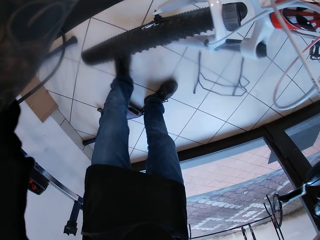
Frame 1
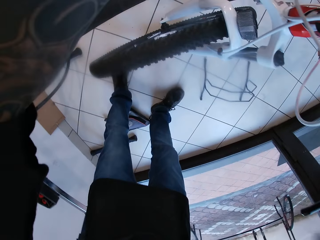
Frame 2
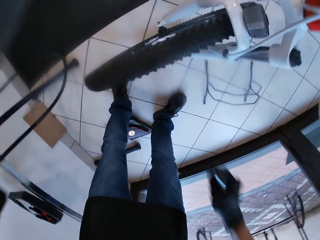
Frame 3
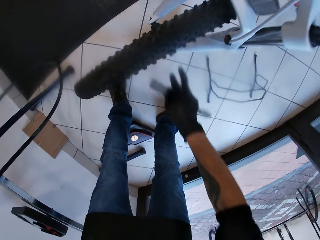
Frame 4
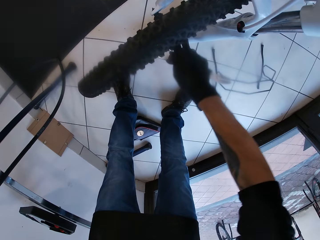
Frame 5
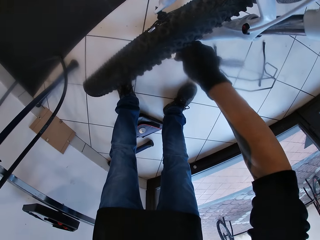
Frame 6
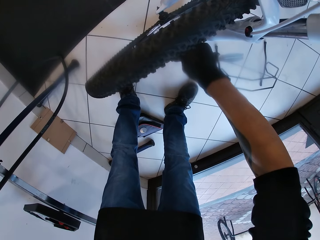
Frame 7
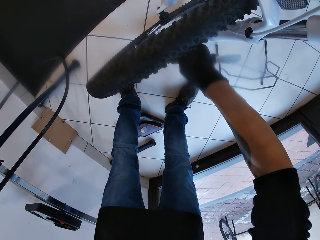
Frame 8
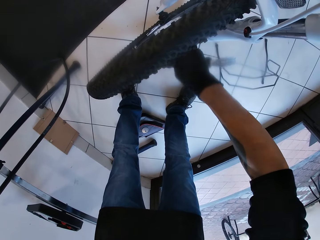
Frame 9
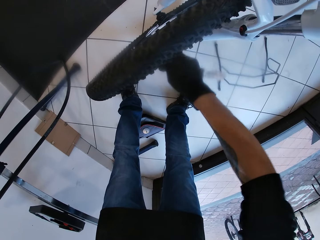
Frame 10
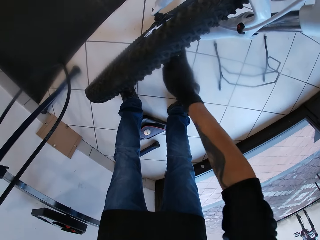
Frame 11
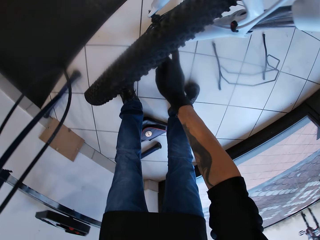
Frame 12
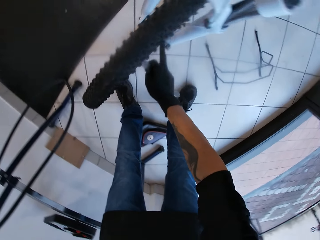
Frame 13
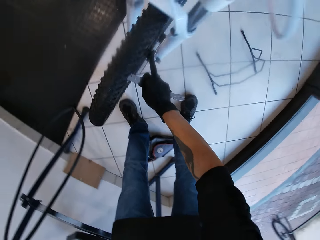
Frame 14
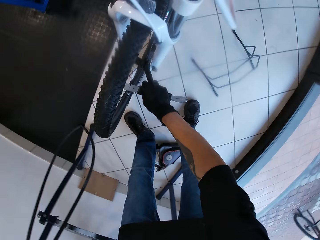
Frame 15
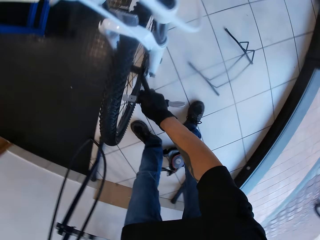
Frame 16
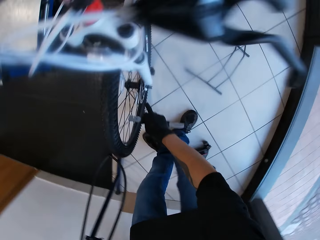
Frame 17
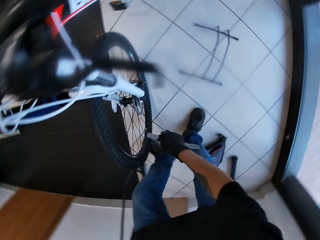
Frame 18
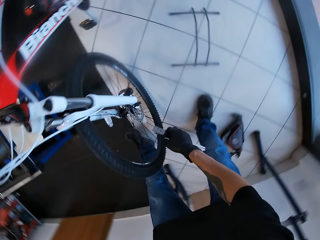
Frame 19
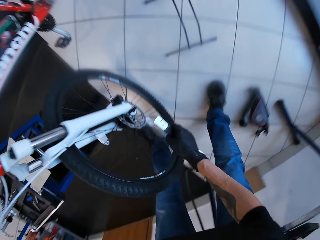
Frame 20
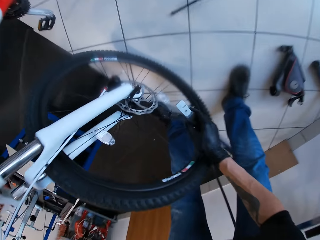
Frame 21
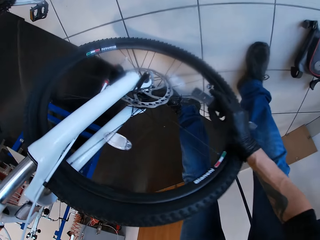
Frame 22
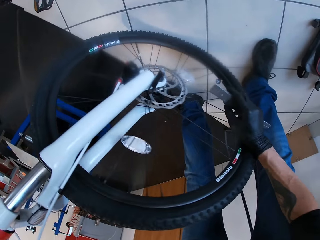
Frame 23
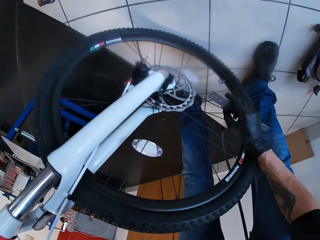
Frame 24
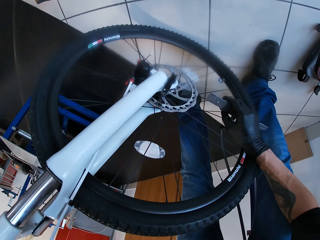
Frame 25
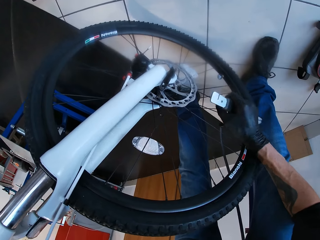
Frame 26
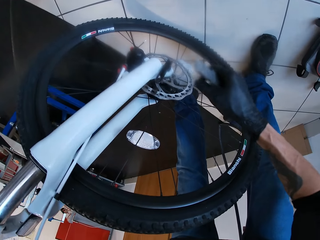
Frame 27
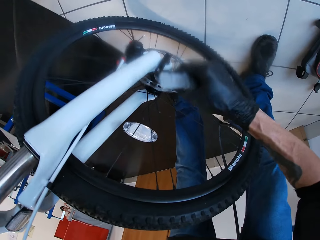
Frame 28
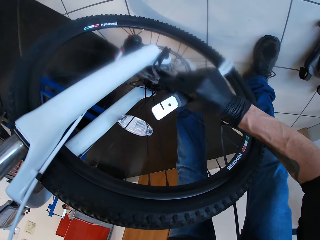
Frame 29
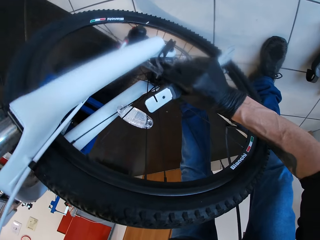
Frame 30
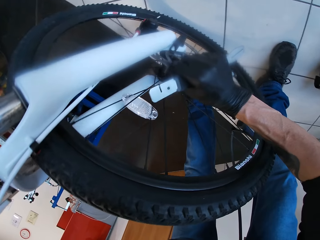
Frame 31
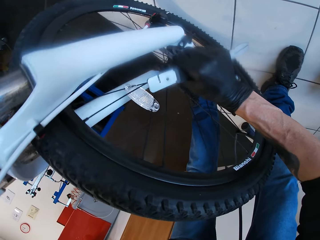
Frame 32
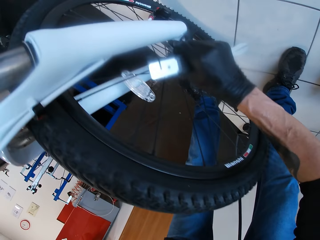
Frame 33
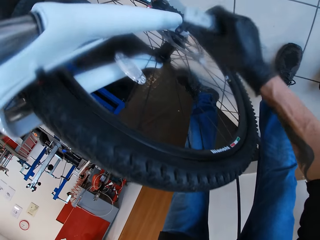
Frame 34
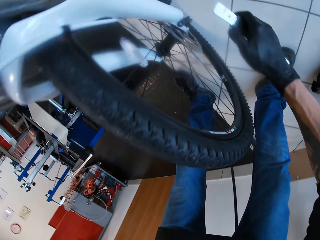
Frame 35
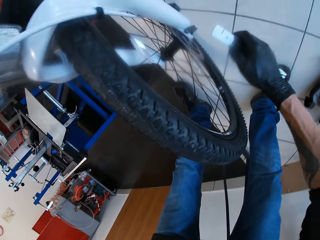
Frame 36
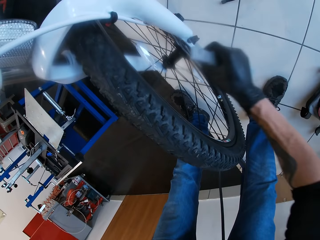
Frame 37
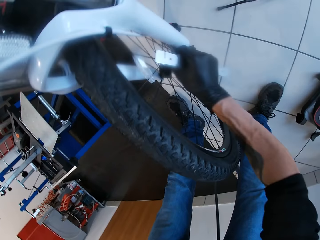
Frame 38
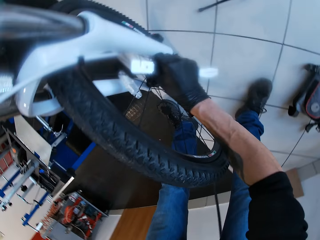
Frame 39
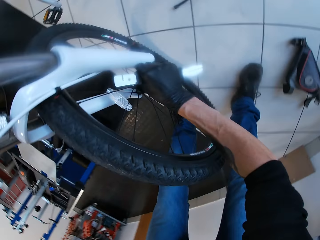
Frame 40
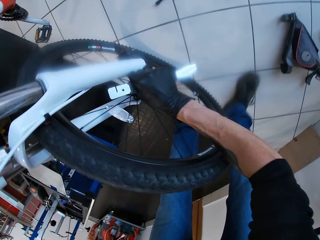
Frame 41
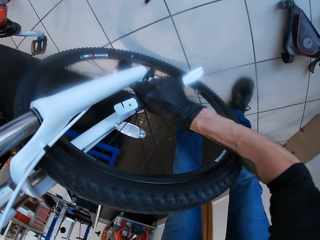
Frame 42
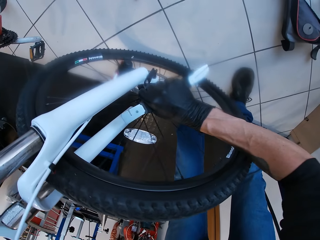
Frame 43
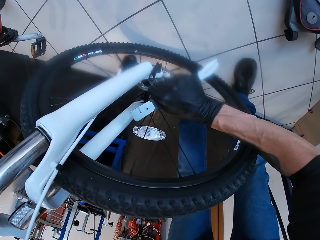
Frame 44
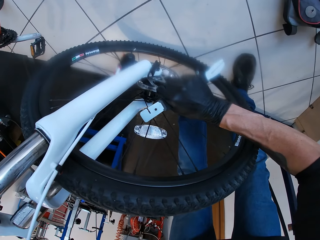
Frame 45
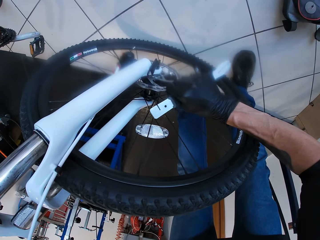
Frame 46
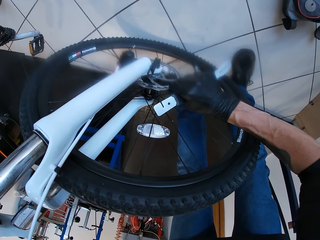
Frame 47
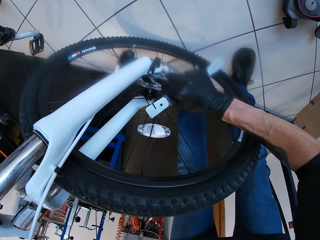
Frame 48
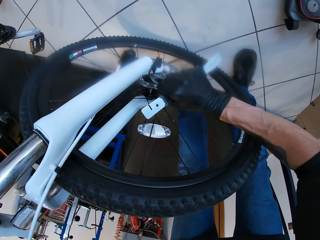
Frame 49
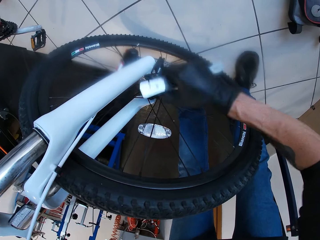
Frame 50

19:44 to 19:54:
The camera wearer holds the bicycle handle with his left hand. He checks the cassette of the rim of the bicycle wheel with his right hand.

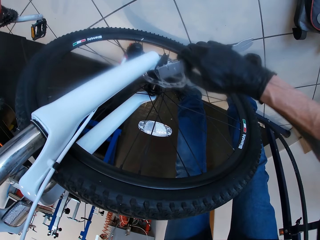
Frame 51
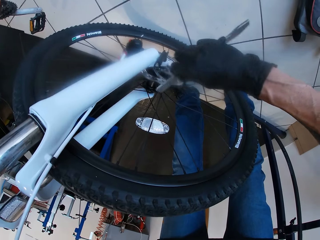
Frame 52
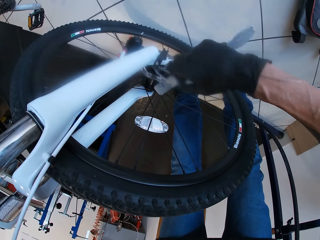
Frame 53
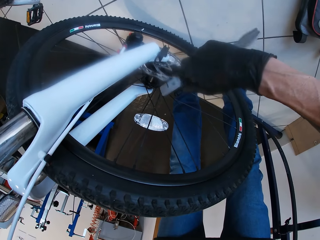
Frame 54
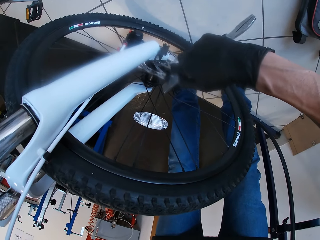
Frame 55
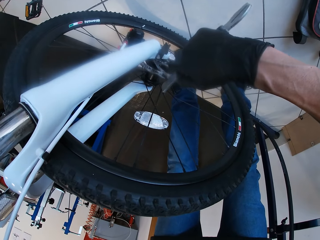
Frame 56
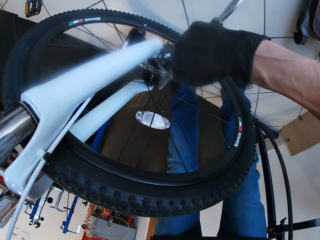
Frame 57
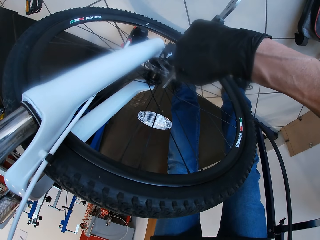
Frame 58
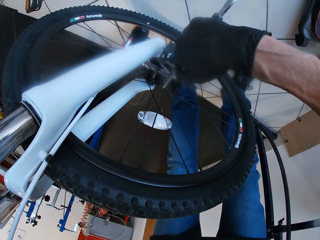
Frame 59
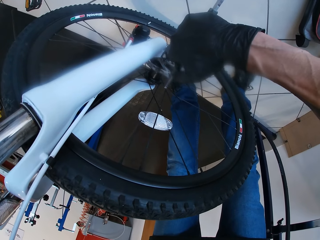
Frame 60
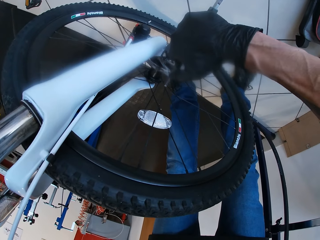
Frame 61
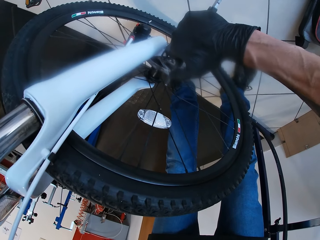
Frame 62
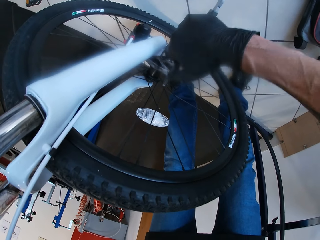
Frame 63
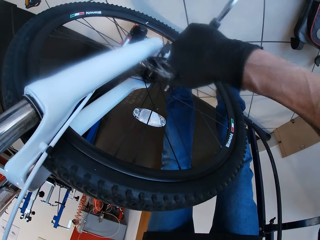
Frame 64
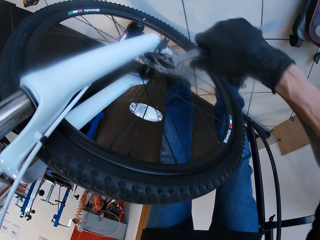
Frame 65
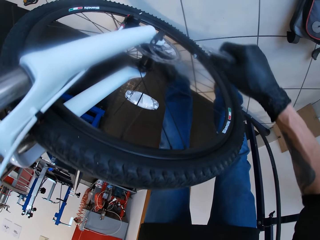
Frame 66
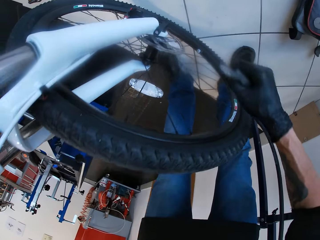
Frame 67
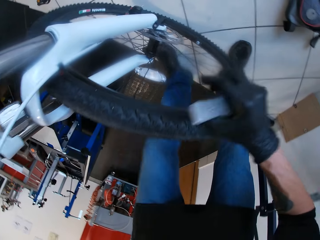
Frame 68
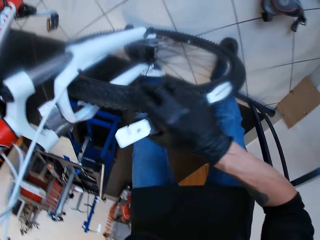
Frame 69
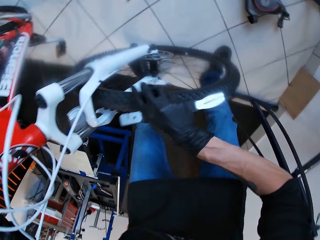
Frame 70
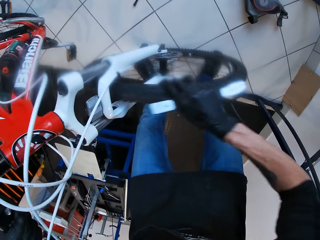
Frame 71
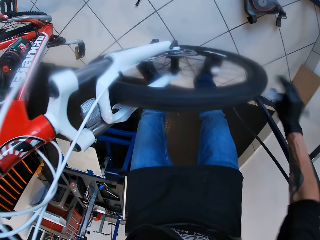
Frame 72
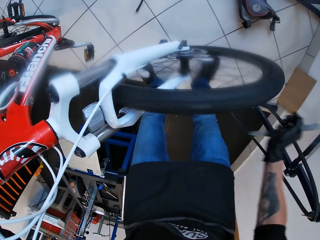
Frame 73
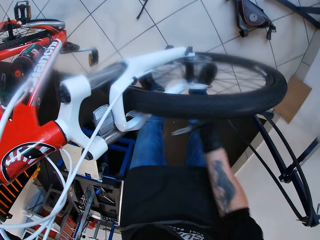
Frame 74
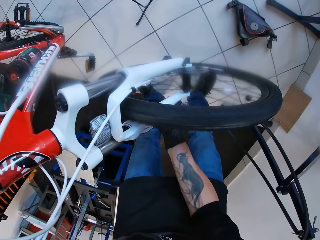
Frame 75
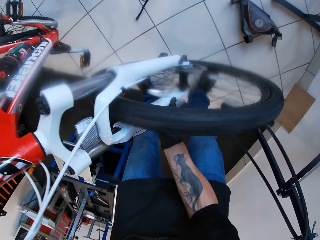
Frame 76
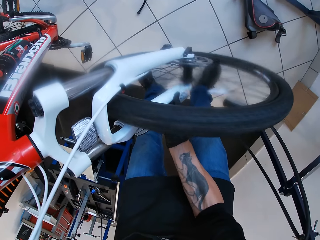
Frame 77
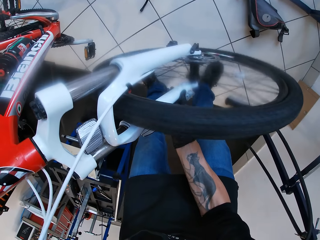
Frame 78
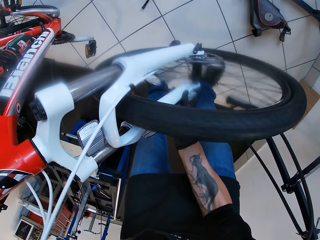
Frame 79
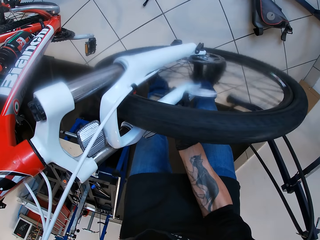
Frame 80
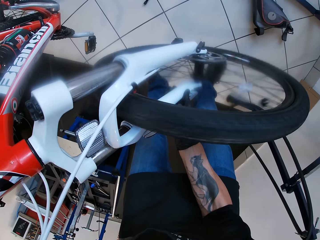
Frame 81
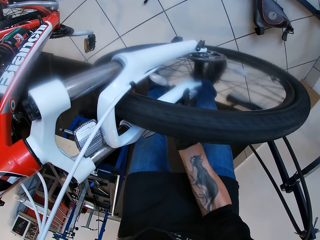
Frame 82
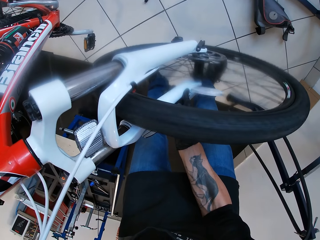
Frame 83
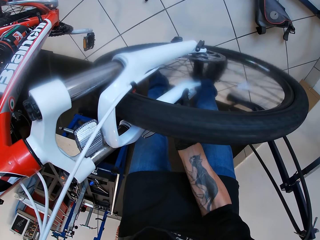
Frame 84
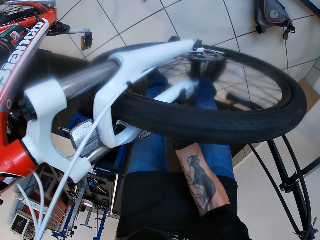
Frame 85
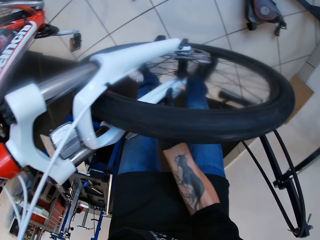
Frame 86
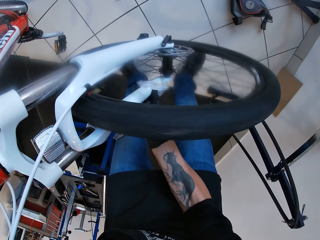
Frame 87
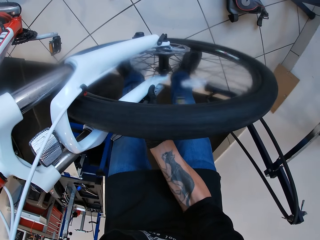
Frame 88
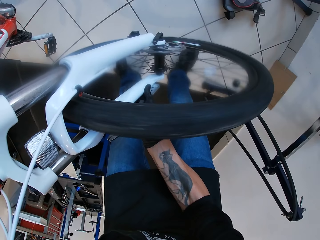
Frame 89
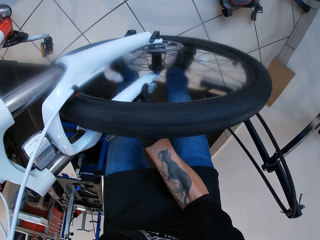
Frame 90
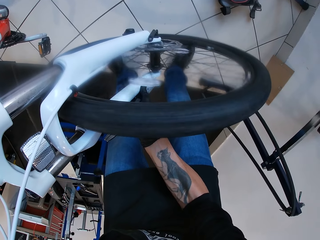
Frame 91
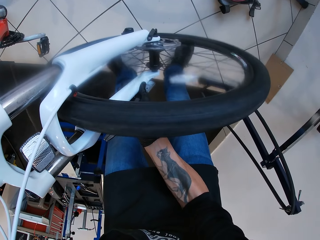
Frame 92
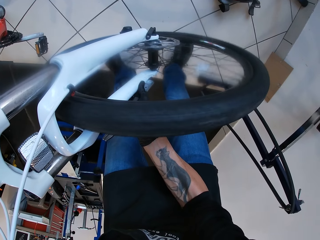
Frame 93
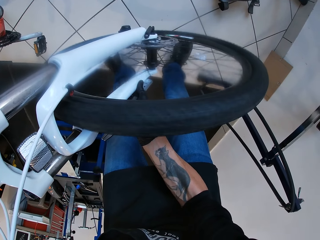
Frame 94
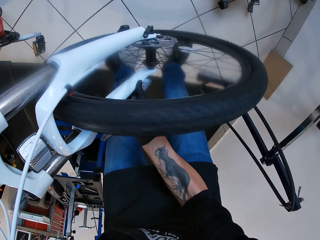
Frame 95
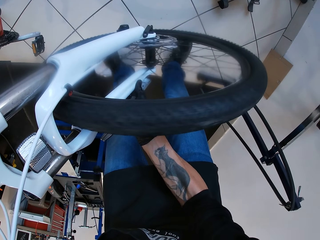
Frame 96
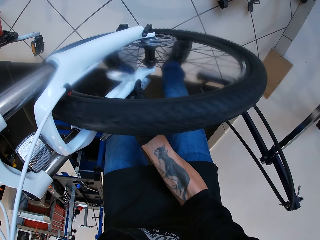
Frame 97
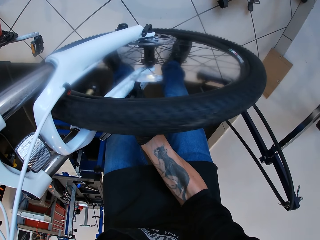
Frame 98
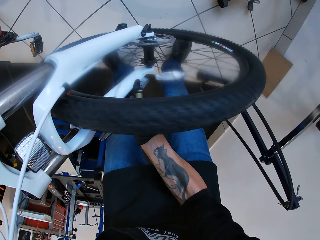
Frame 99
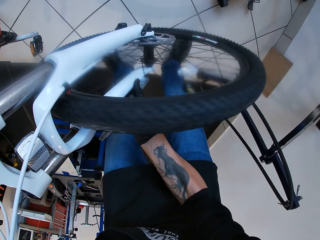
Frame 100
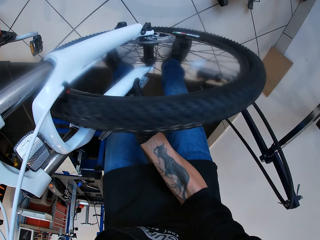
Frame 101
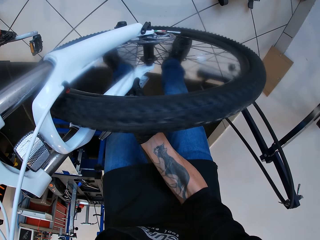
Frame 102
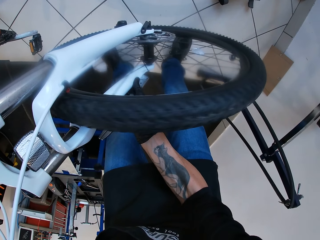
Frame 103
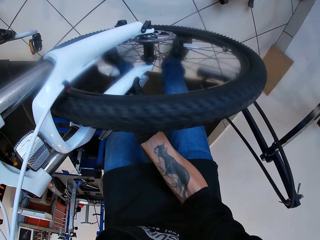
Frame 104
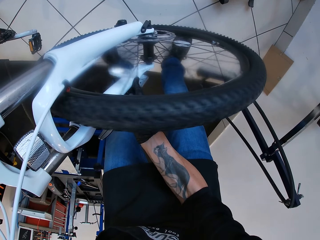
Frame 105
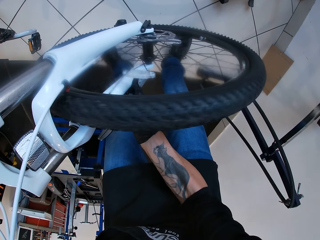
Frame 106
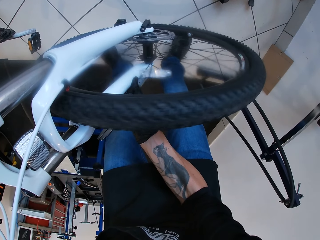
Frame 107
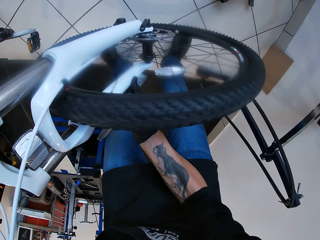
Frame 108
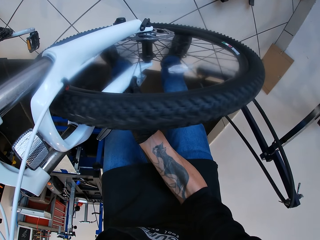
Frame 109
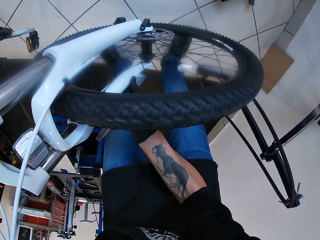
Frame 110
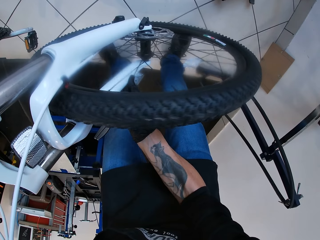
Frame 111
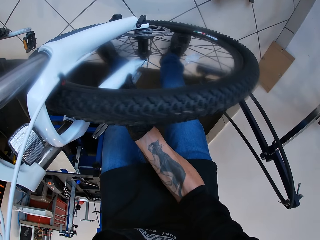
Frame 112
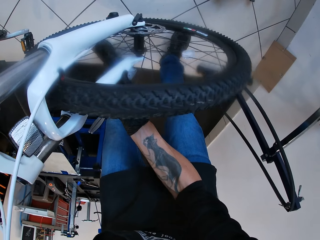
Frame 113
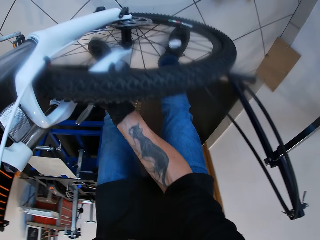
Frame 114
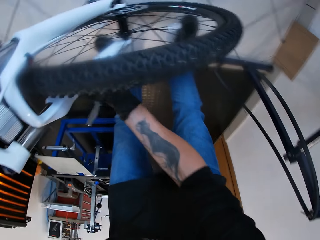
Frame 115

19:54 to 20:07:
The camera wearer uses the caliper in his right hand on the cassette of the rim of the bicycle wheel. He turns the bicycle wheel with his right hand.
